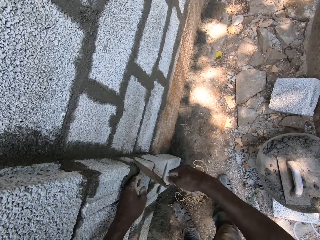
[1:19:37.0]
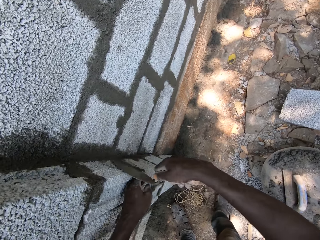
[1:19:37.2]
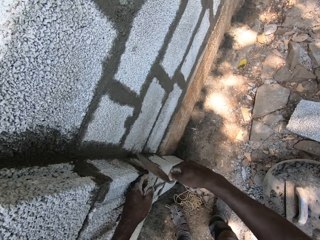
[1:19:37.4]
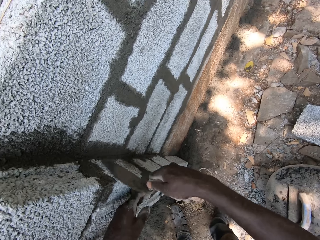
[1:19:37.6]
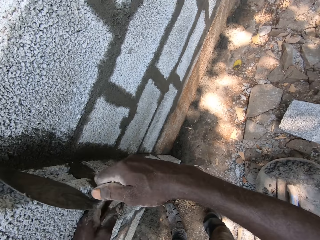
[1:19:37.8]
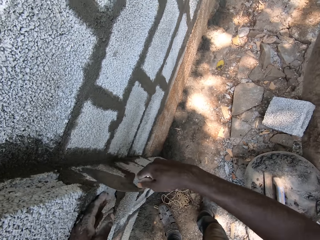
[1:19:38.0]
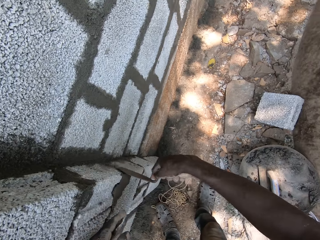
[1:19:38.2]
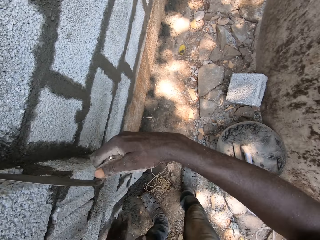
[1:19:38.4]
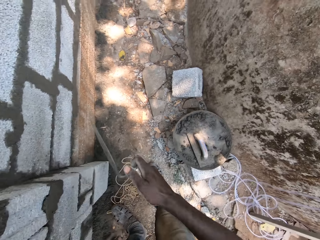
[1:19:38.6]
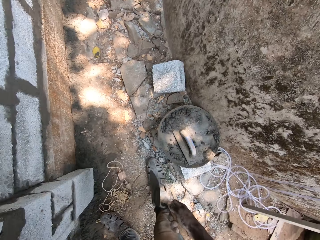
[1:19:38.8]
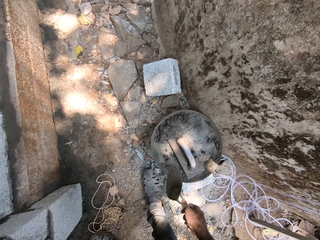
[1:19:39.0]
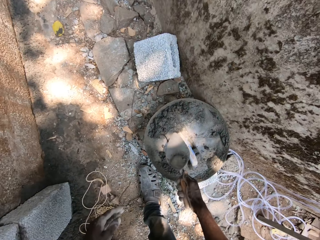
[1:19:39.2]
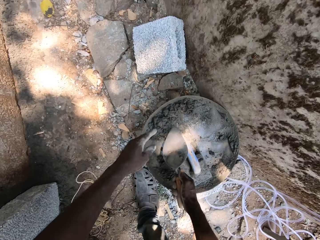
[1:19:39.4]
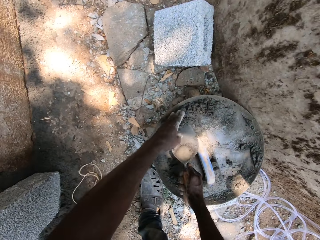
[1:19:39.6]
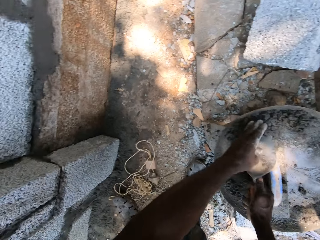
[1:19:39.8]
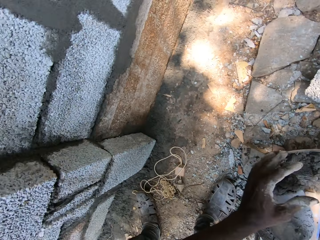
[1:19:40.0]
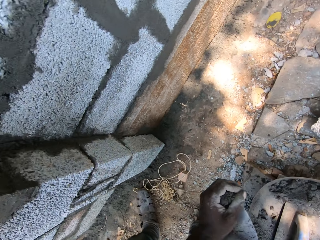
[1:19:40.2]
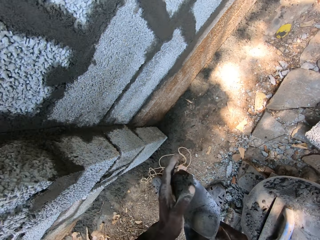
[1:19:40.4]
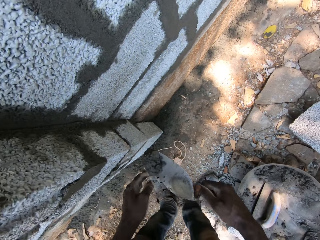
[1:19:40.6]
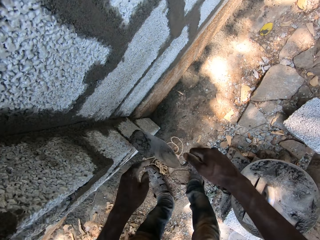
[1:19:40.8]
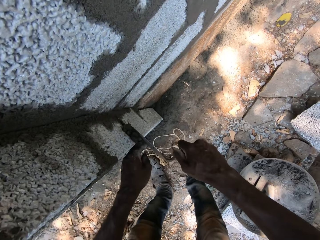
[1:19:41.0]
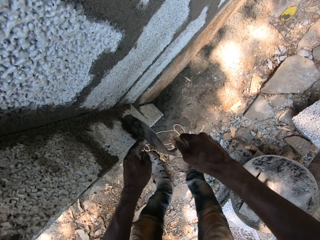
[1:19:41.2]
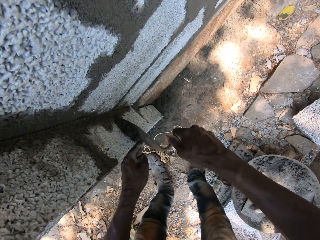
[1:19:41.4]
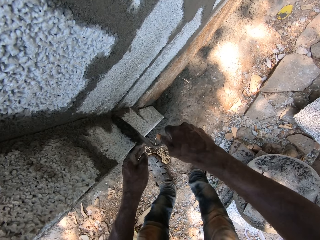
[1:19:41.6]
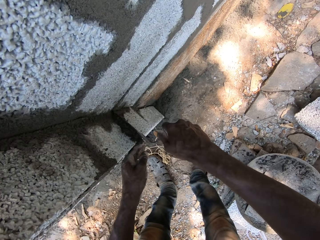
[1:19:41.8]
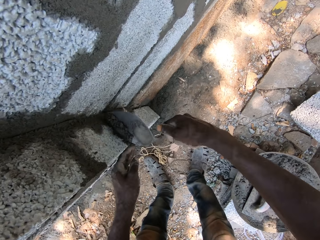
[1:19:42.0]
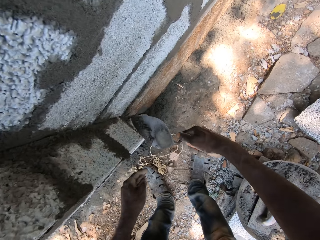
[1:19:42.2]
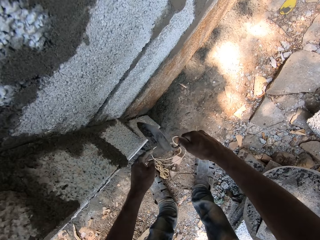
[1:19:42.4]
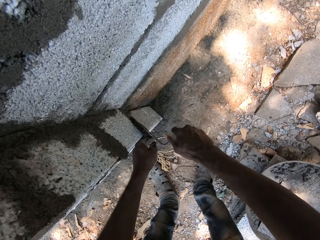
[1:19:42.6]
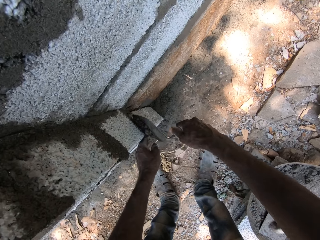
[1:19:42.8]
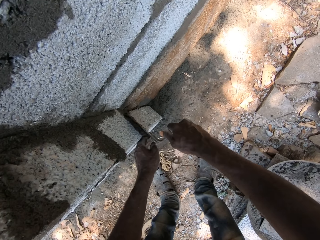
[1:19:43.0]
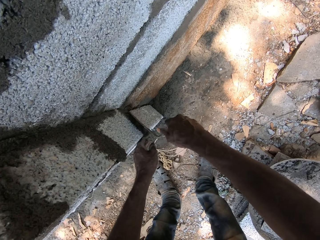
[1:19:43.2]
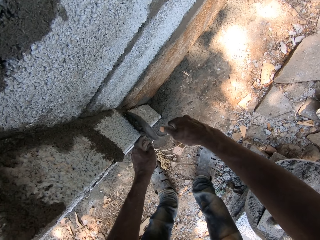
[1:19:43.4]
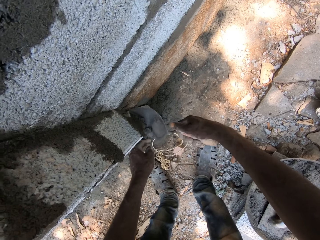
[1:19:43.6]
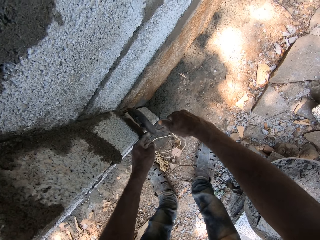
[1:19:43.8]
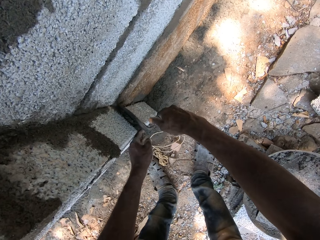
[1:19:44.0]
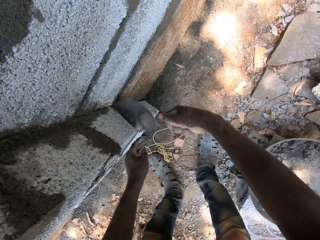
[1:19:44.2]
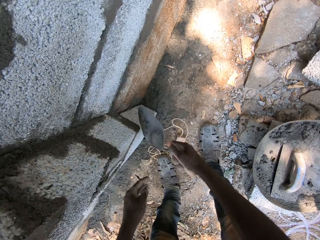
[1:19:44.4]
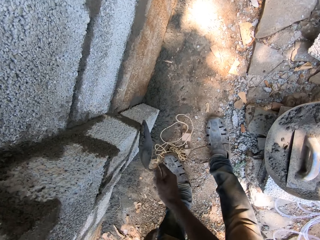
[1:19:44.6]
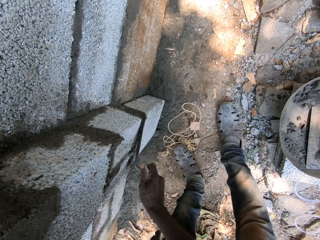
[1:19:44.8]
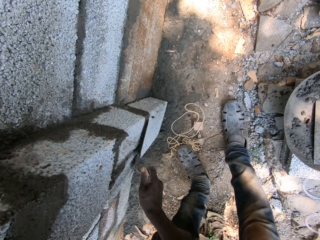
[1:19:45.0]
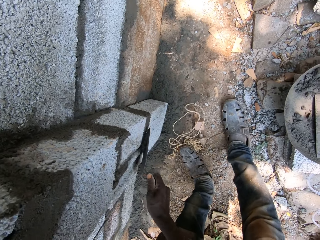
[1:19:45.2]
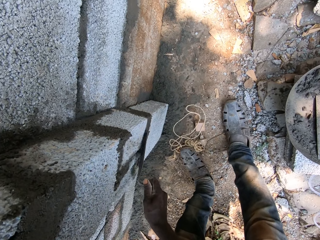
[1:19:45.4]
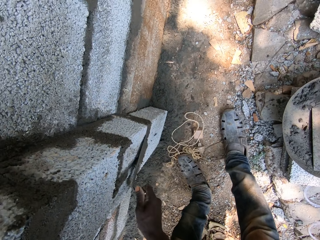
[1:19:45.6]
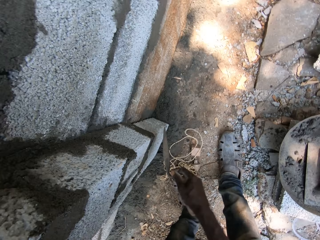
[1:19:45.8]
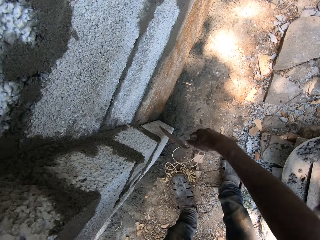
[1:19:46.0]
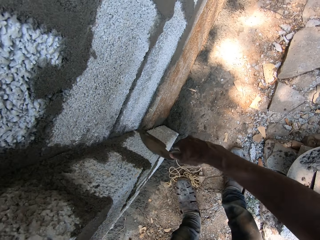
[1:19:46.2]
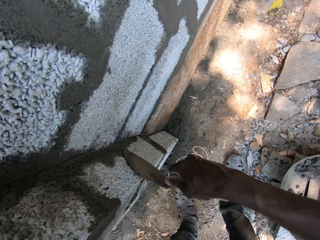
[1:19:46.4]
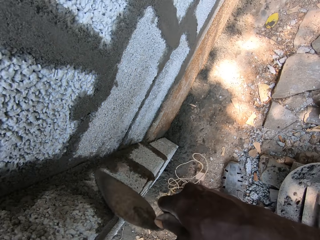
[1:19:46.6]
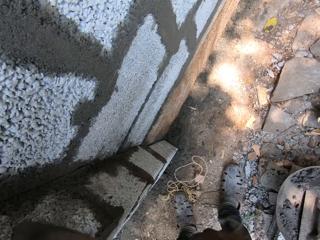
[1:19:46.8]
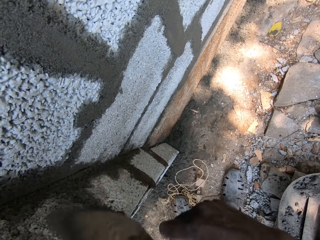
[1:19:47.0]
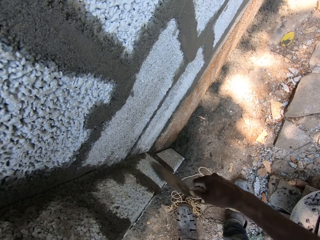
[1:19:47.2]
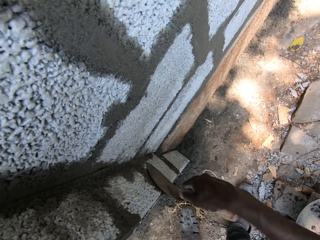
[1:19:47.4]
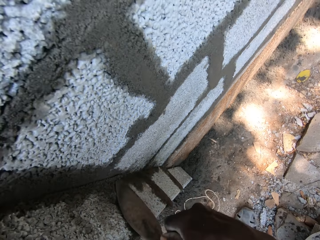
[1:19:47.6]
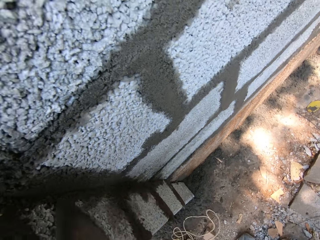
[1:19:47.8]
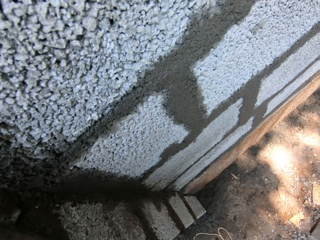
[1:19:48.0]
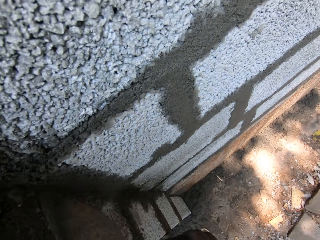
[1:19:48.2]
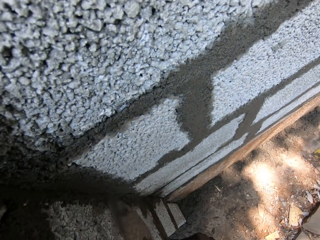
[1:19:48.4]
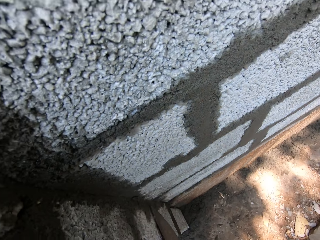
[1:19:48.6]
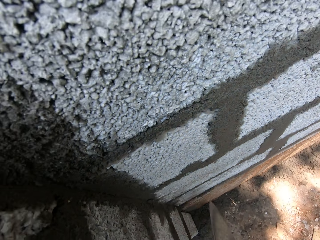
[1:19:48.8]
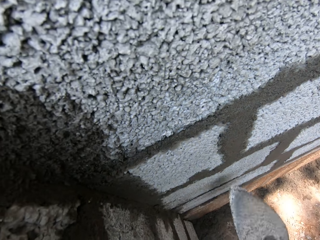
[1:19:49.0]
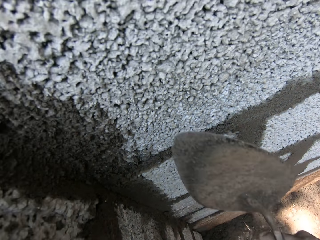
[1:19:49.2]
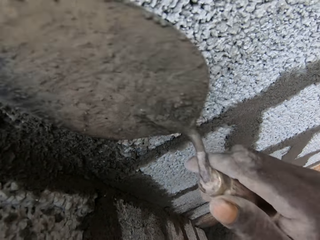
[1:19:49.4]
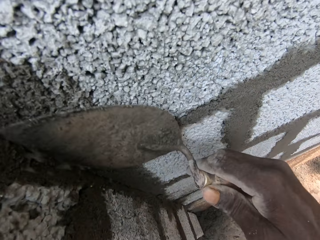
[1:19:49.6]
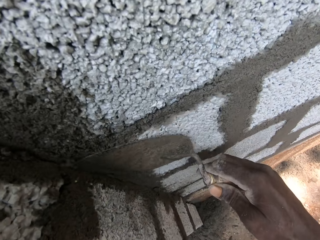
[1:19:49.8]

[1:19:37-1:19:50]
The camera wearer scoops mortar from the head pan with the hand trowel in his right hand. He puts cement mixture on the trowel with the left hand. He plasters the block with mortar. He applies cement mixture on the wall blocks. He smoothens the wall with the trowel.

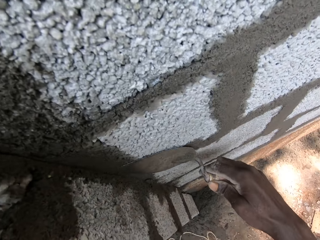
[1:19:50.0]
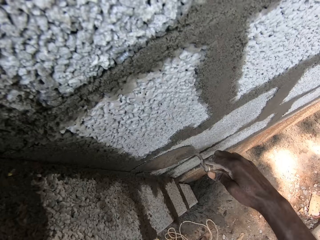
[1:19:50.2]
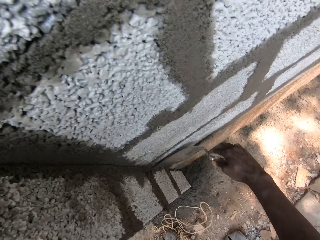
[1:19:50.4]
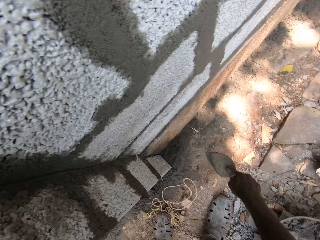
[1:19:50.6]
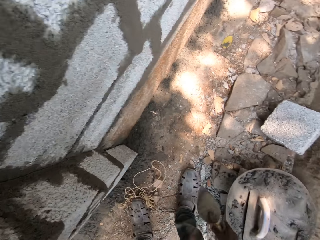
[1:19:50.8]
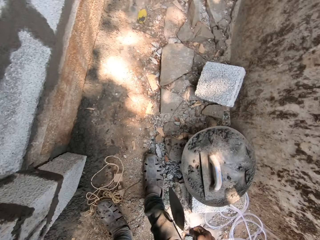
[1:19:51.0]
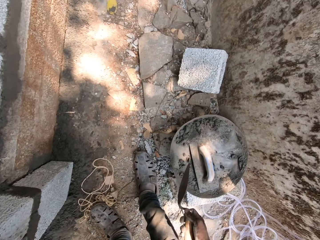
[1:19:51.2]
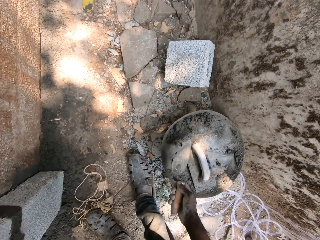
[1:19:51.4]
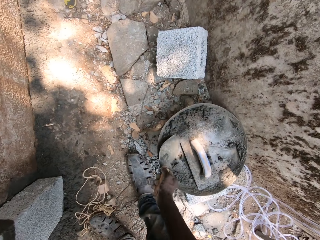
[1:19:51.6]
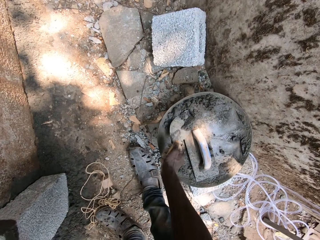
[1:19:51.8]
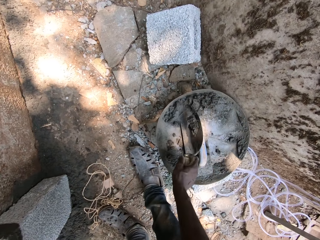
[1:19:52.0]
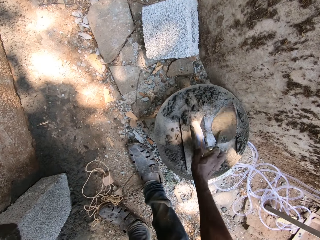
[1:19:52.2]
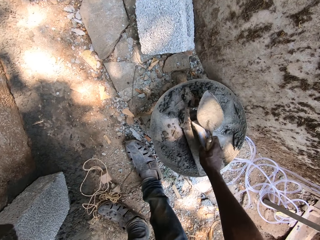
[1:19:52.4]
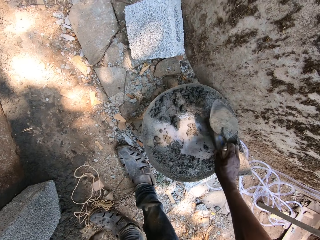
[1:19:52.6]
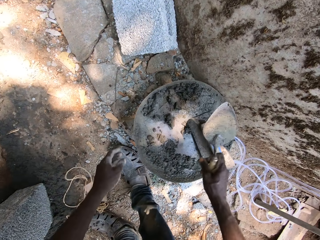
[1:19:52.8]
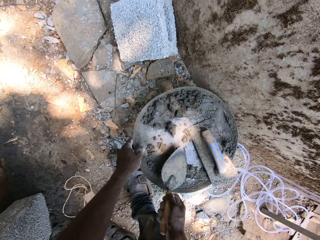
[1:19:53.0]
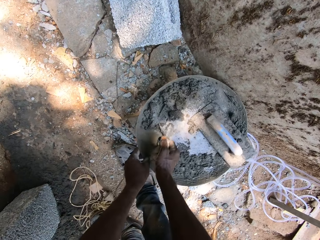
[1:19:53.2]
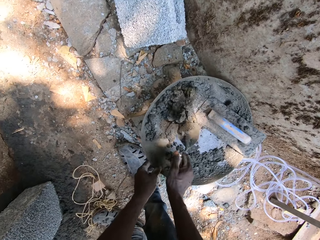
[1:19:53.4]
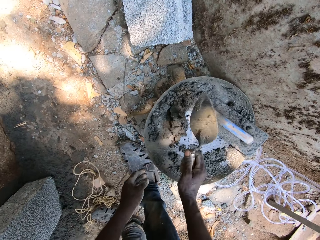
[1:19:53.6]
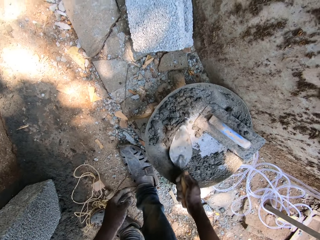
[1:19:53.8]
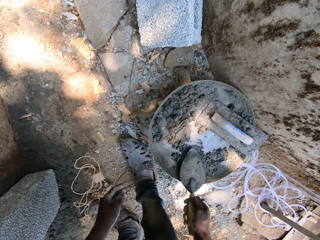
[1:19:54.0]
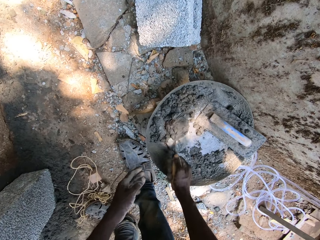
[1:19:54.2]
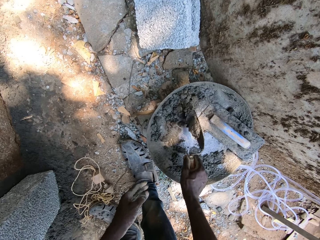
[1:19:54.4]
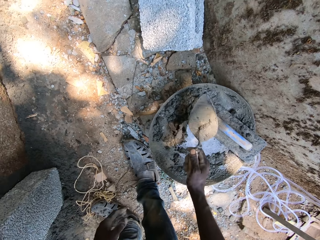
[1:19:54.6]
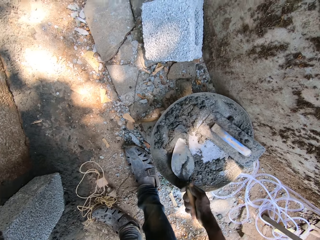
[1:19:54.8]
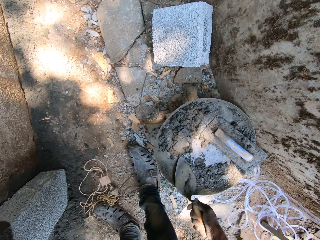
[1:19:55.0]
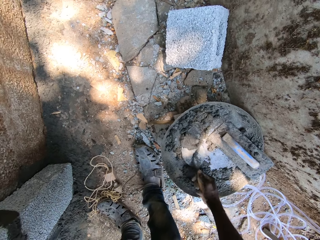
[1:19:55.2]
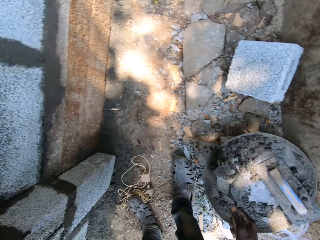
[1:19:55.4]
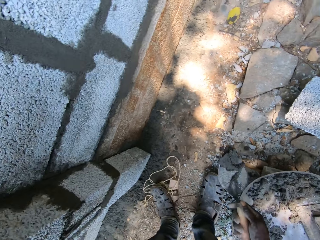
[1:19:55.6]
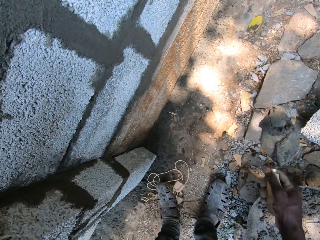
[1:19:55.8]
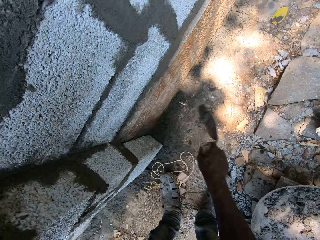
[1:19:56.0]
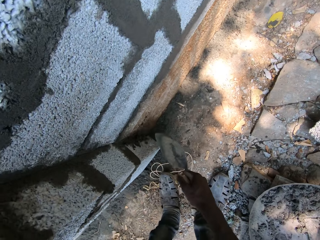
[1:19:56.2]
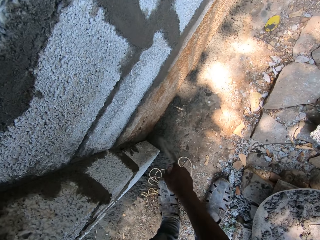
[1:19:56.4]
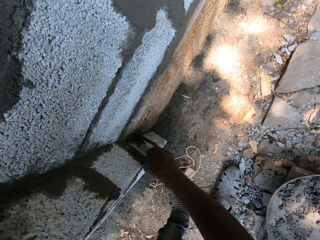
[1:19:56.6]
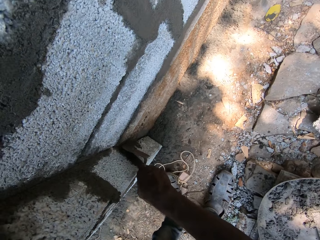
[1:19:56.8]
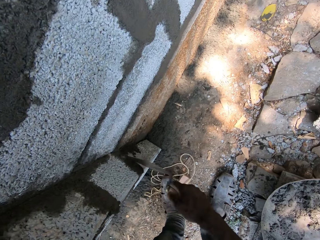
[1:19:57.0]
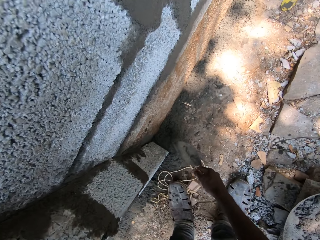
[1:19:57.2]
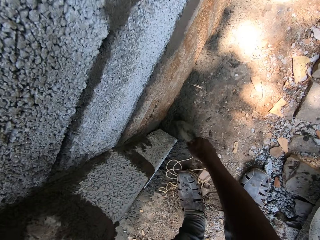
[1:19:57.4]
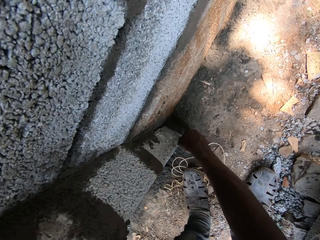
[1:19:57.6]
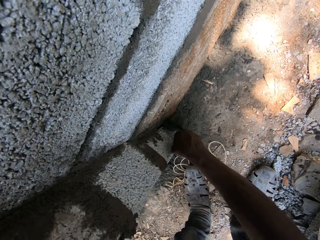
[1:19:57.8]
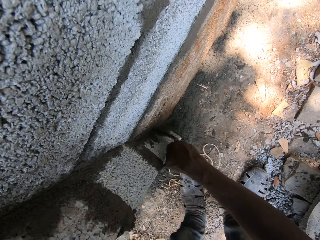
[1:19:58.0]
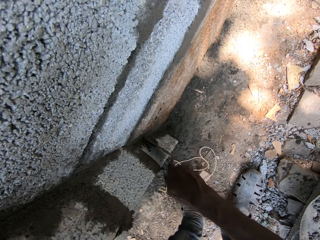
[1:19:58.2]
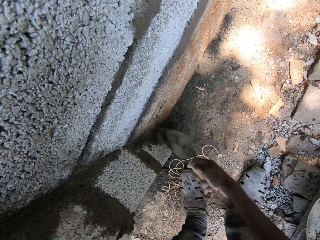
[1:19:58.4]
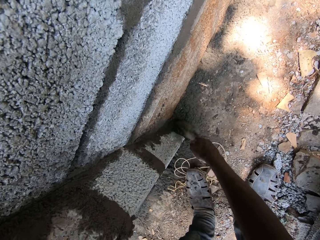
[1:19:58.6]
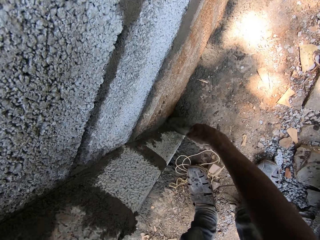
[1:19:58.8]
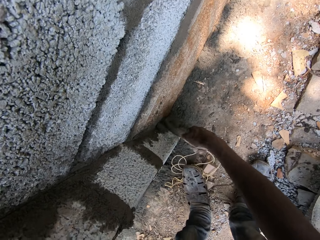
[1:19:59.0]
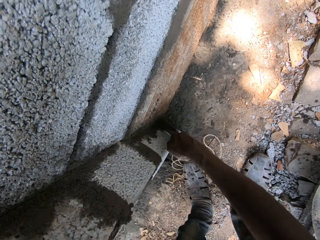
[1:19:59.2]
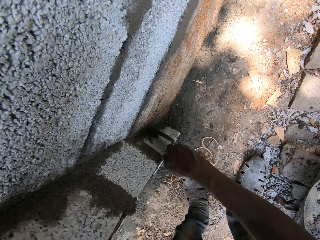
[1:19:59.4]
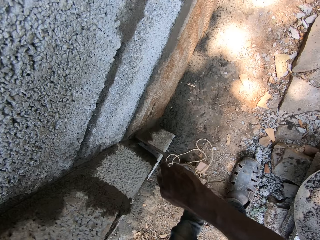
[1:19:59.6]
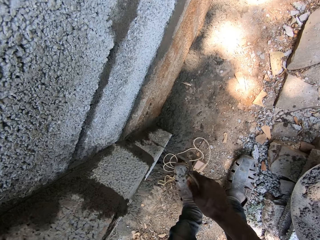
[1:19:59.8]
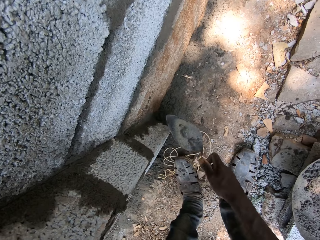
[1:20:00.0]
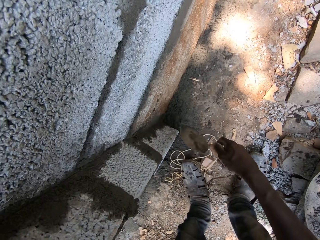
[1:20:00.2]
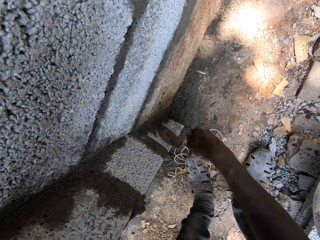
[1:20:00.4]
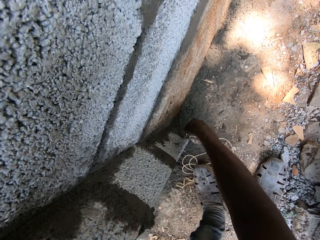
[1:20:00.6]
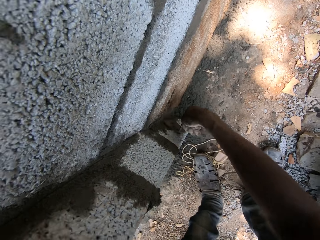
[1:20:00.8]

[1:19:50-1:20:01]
The camera wearer scoops mortar from the head pan with the hand trowel in his right hand. He mixes cement mixture with the trowel. He scoops cement mixture with the trowel. He plasters the block with mortar. He throws cement mixture on the wall. He plasters the wall with the trowel.
